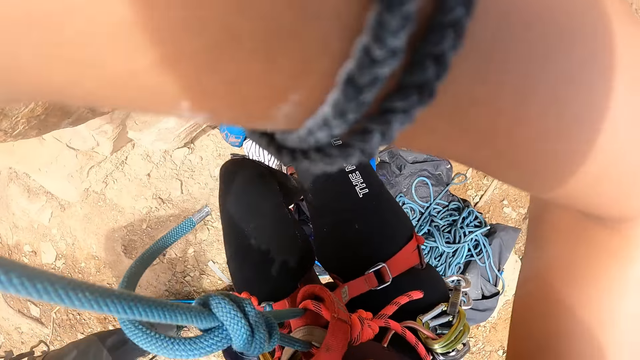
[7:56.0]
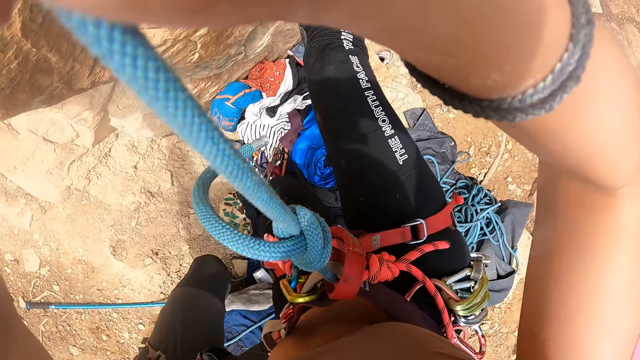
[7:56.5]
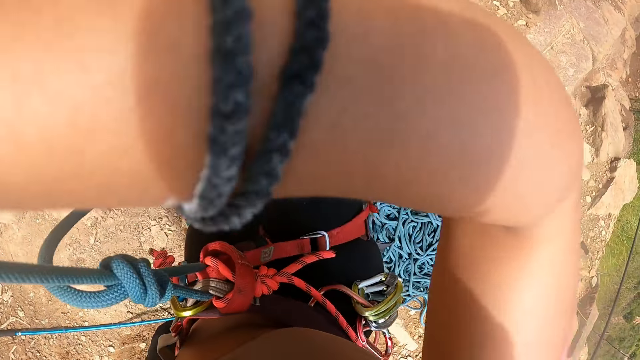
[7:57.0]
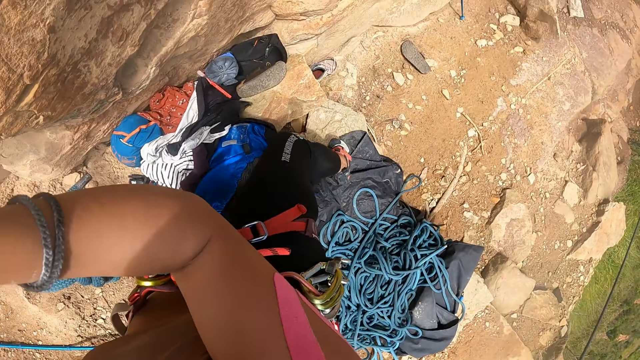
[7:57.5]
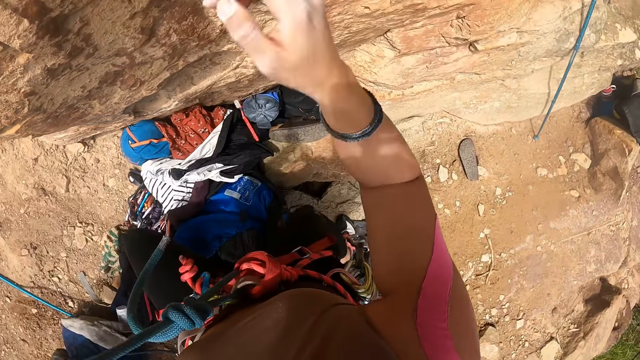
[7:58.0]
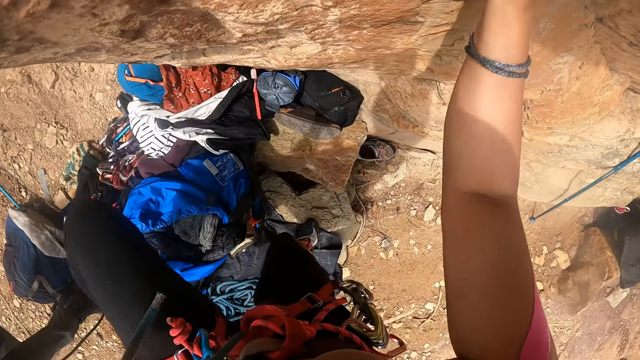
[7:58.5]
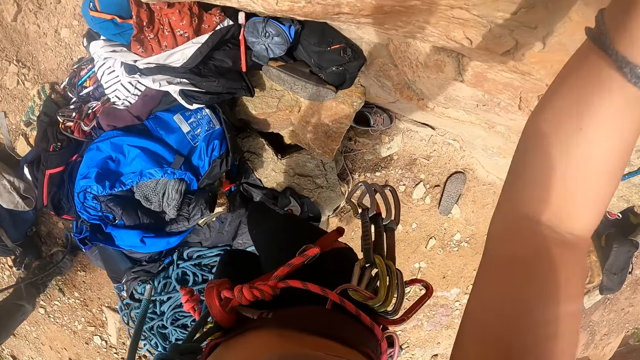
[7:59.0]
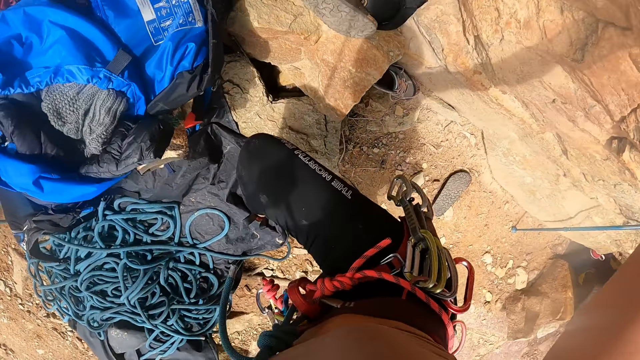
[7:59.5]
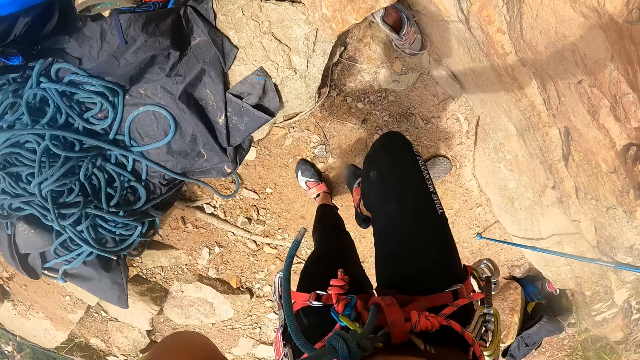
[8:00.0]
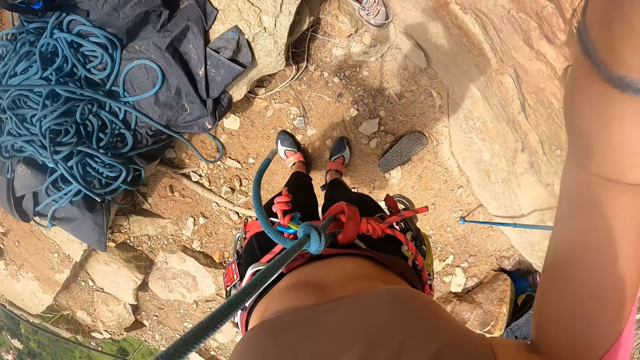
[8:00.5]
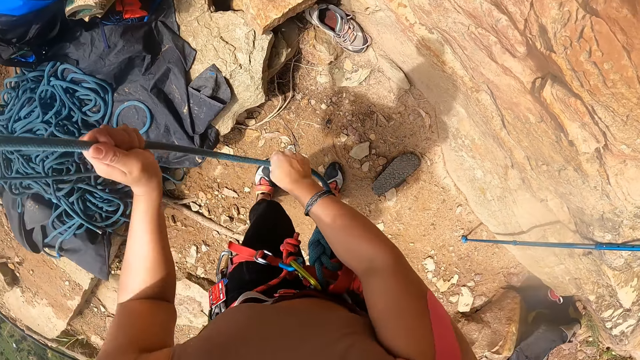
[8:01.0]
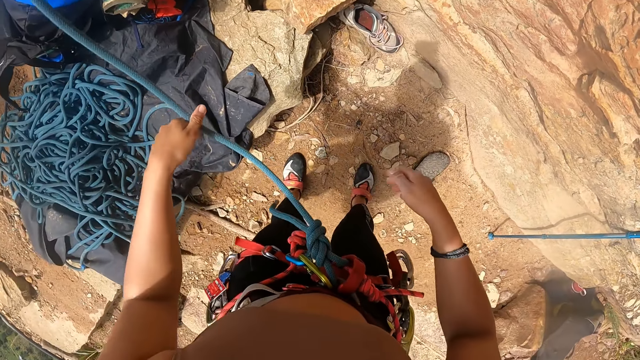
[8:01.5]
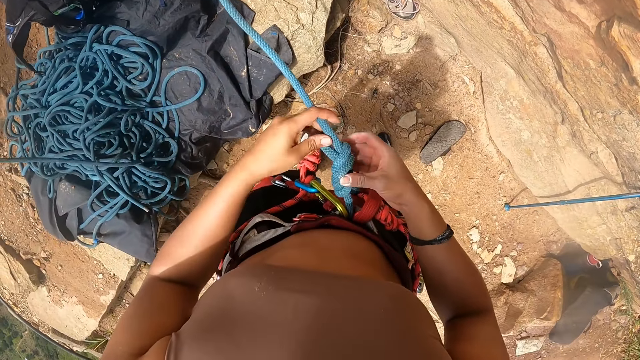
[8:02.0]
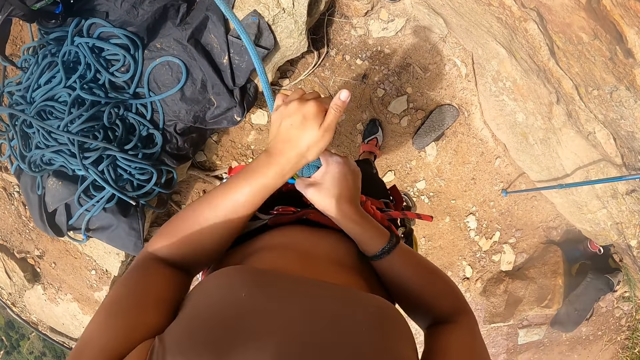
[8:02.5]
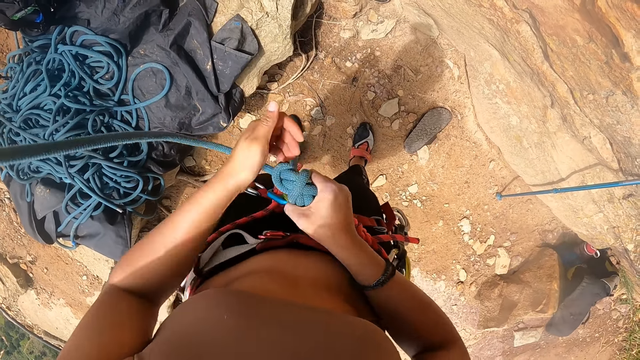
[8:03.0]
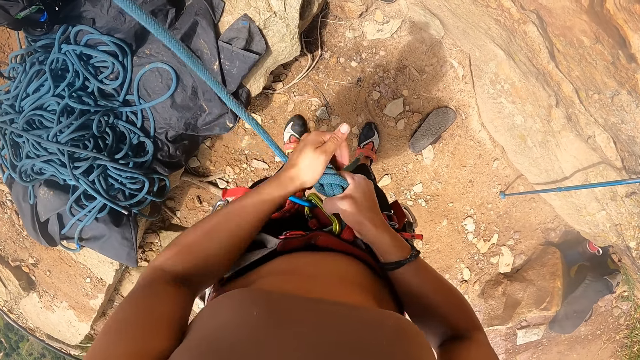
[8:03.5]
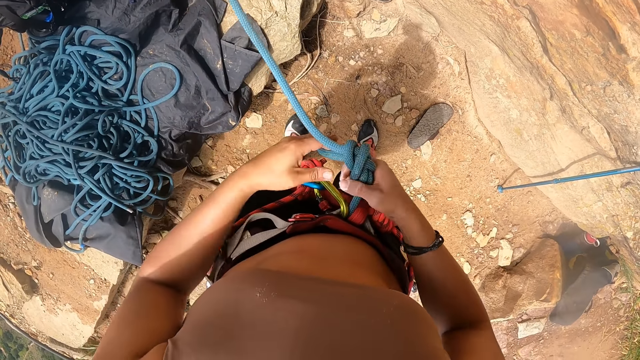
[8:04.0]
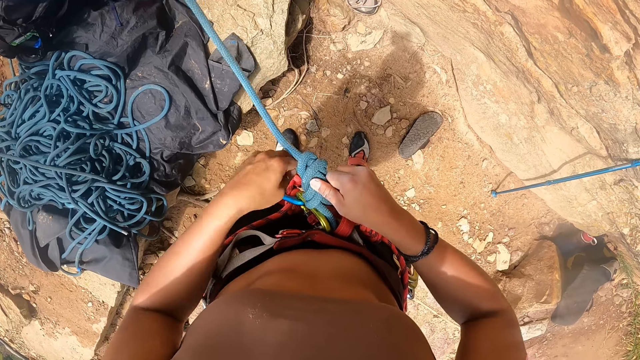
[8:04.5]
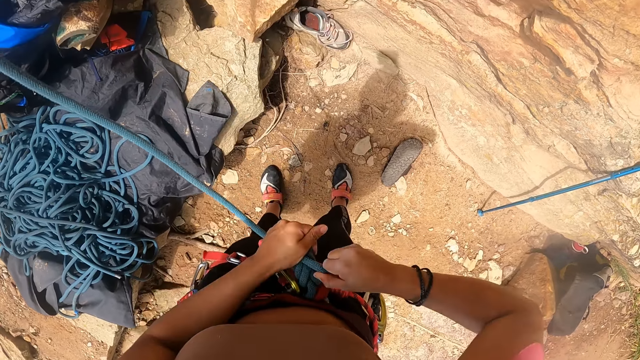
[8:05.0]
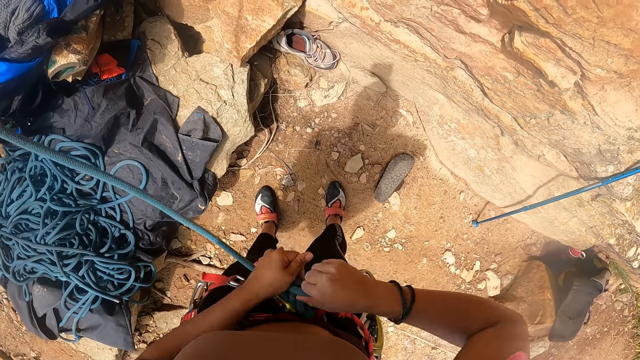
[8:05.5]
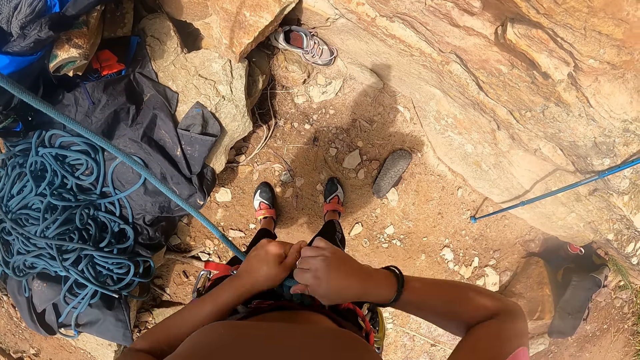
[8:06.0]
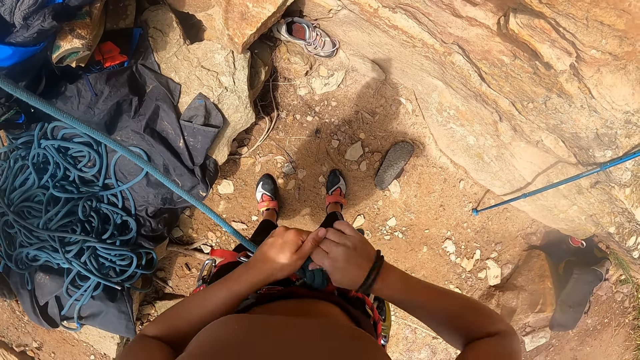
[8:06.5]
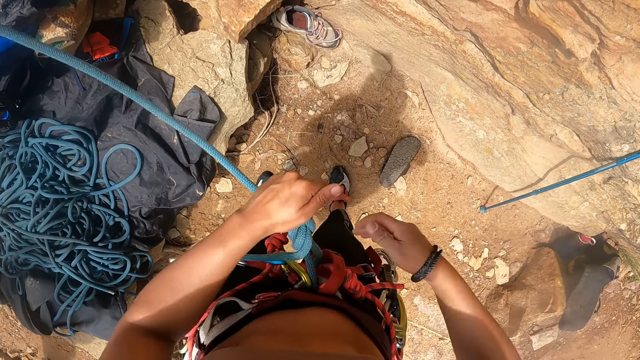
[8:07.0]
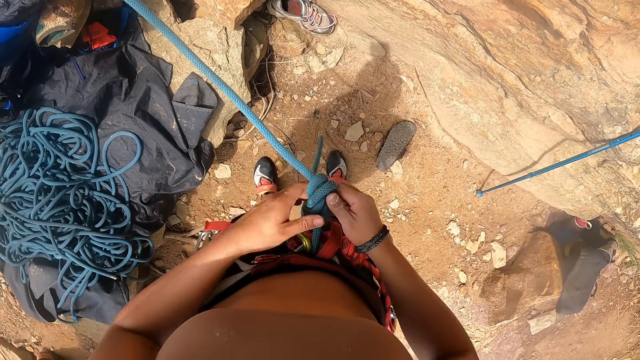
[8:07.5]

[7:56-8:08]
The camera wearer unties the safety rope.

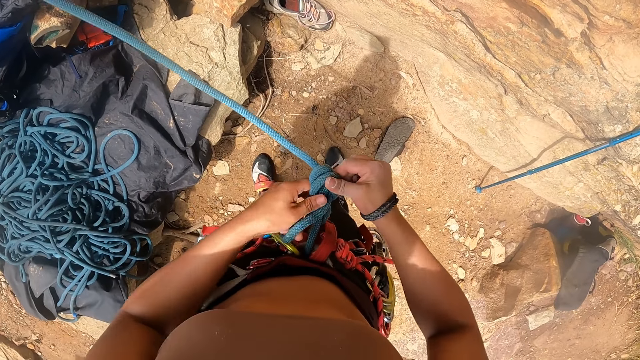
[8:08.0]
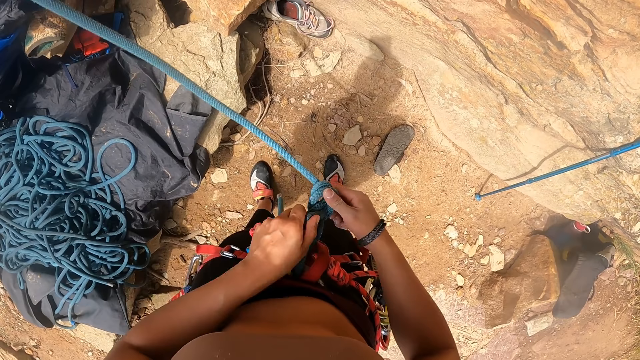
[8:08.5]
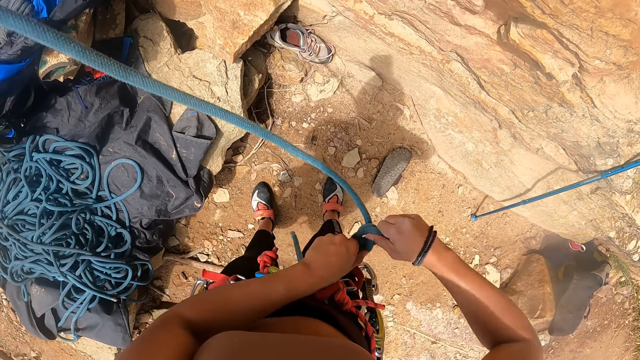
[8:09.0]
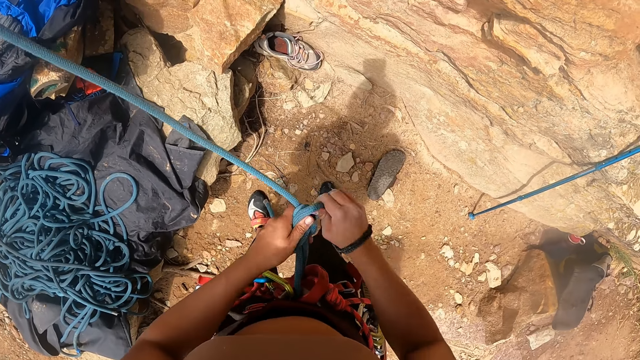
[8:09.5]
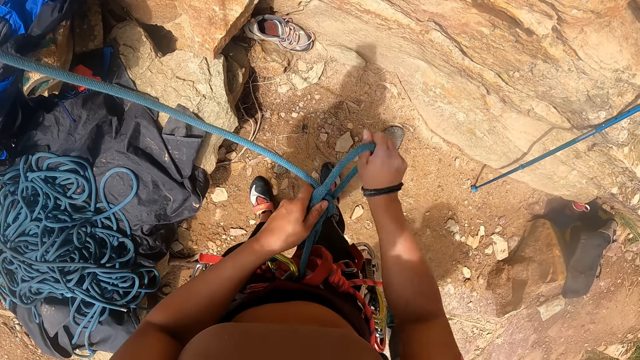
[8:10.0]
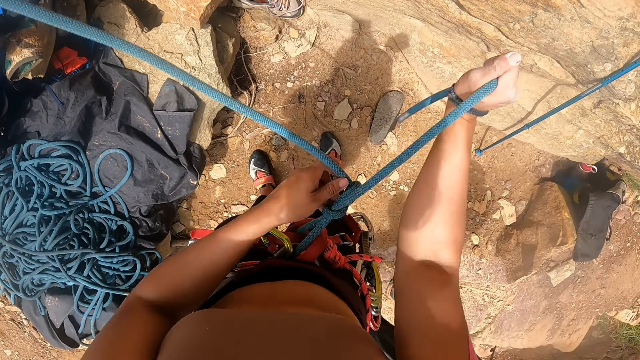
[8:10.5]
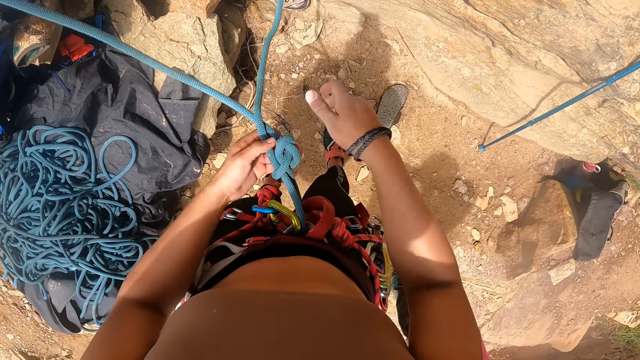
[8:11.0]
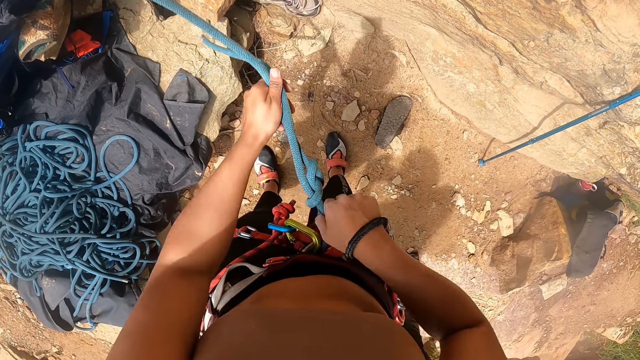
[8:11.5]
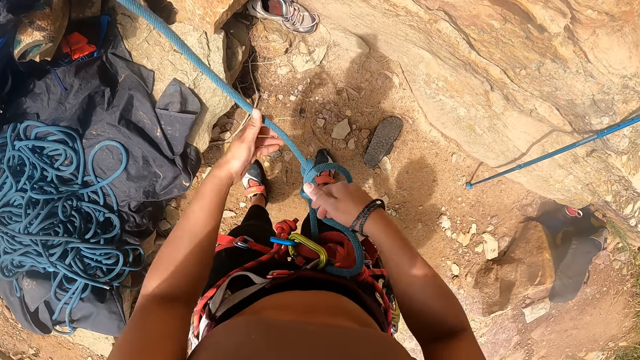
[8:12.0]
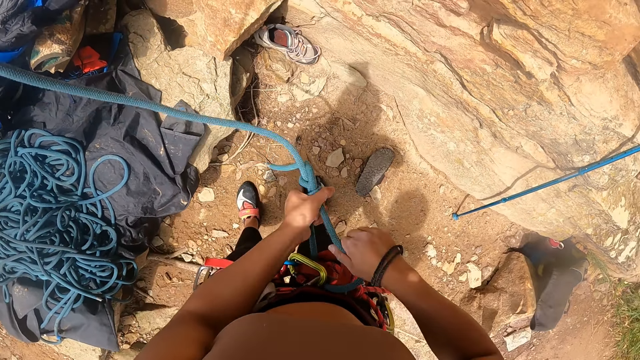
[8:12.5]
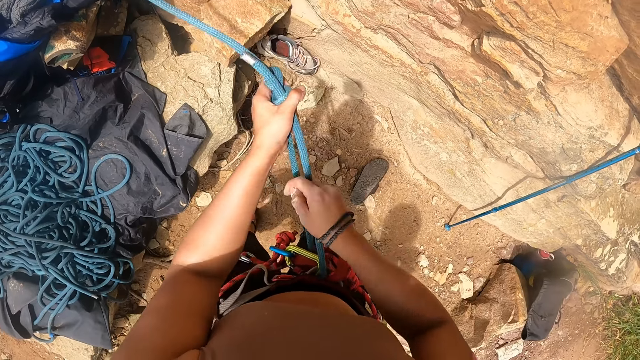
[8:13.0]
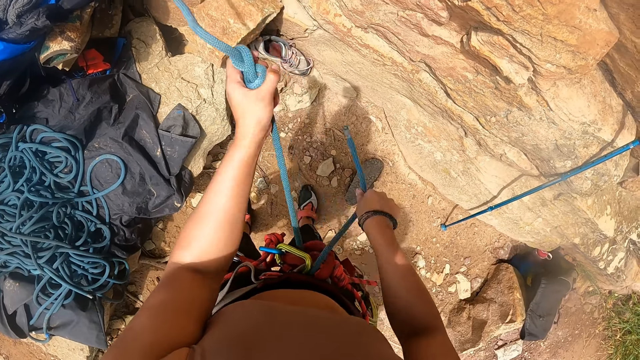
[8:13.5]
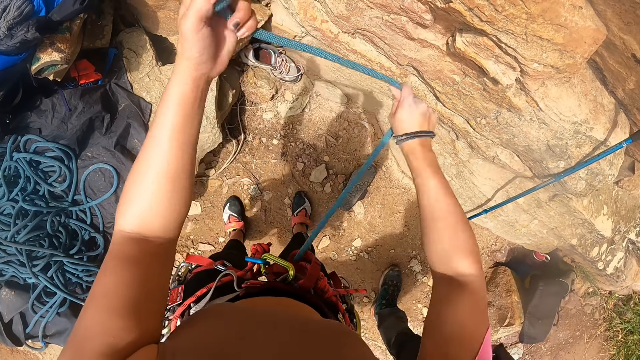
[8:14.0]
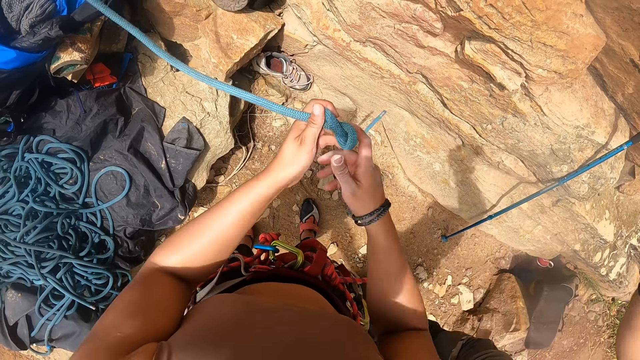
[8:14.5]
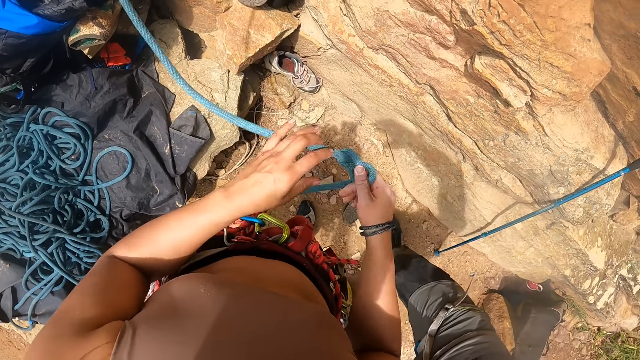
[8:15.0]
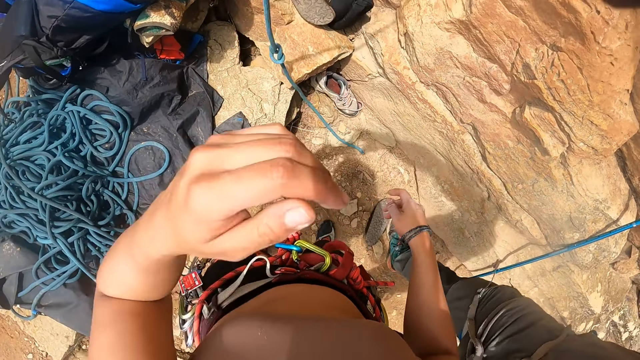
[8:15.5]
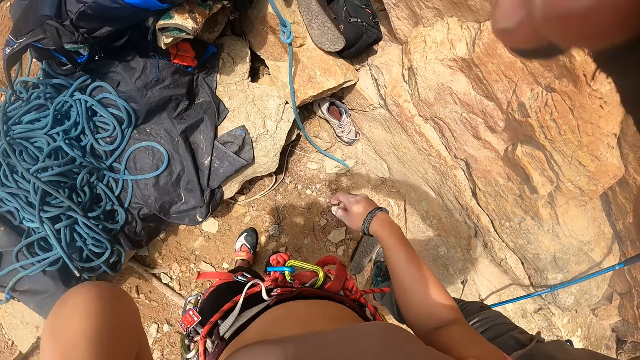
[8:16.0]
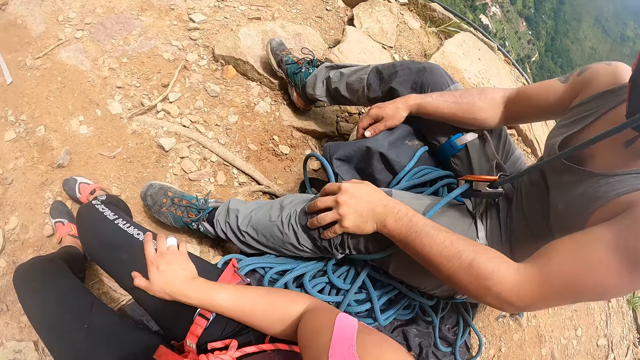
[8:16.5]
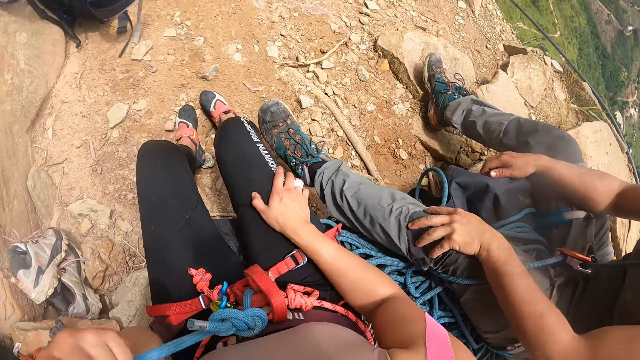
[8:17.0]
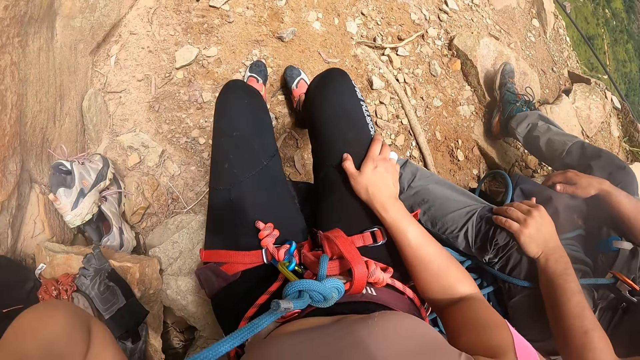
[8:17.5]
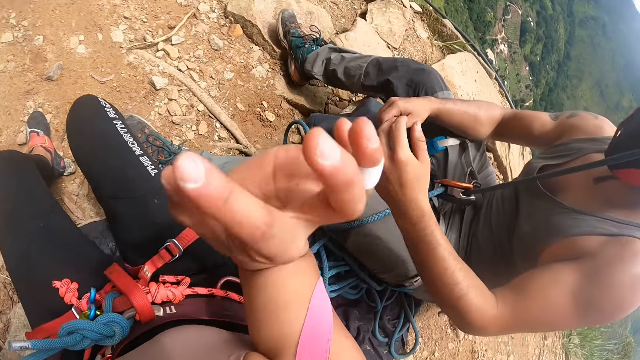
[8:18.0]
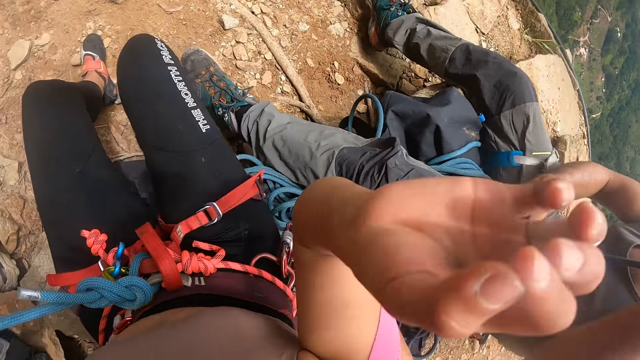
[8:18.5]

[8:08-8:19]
The camera wearer throws the rope away. They look around.
